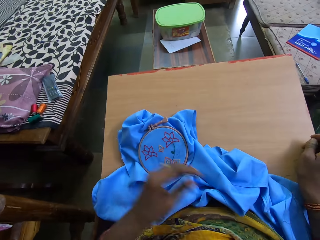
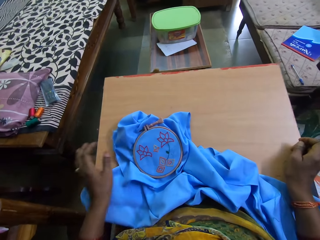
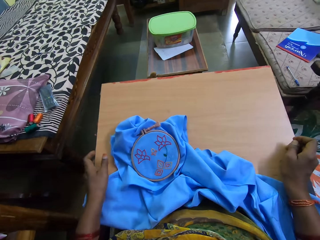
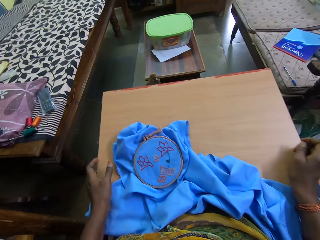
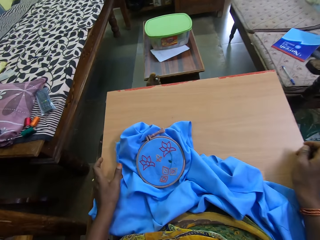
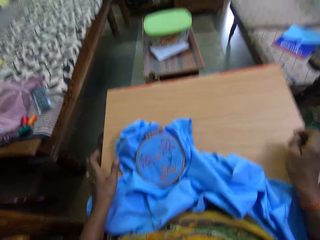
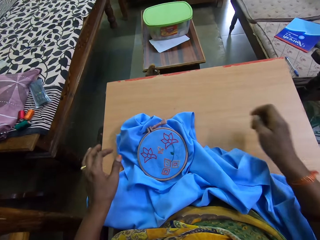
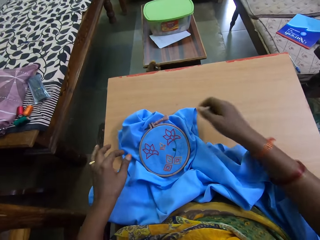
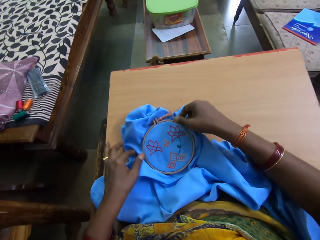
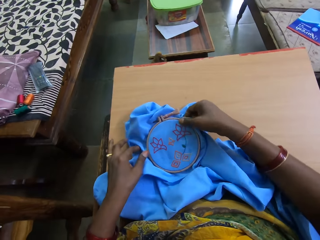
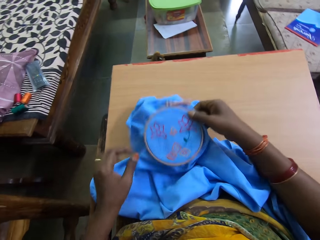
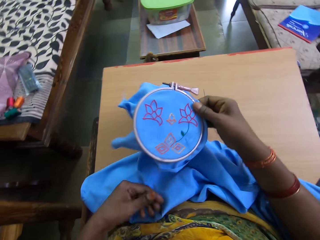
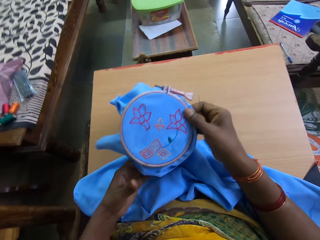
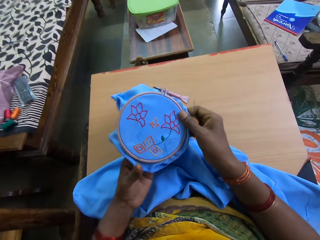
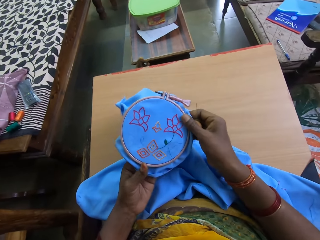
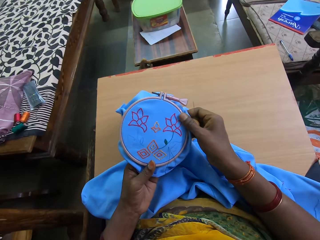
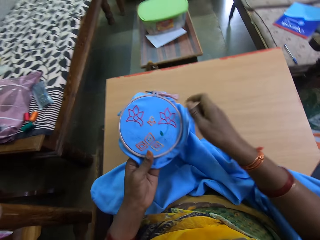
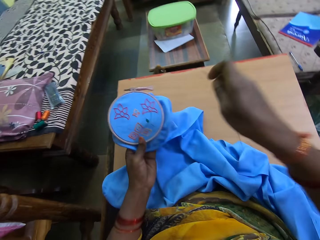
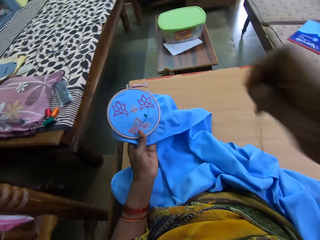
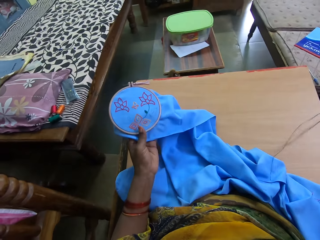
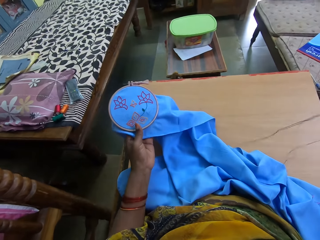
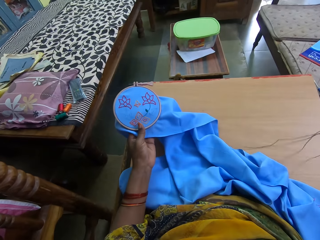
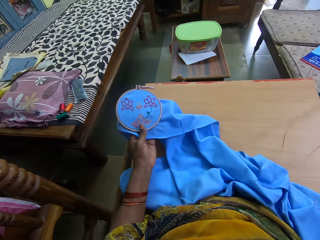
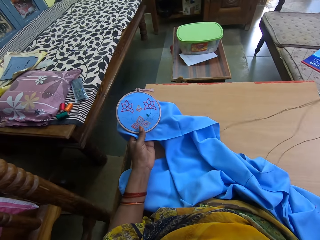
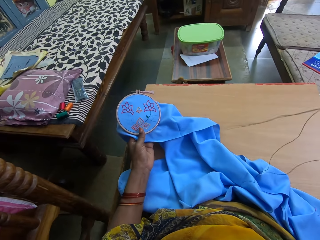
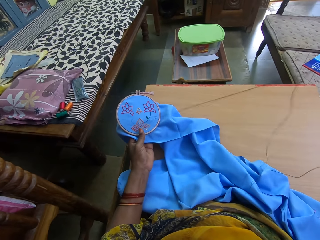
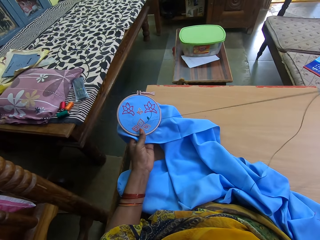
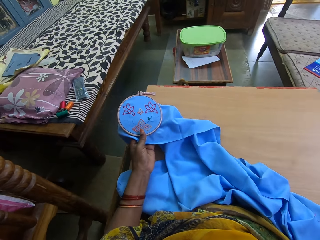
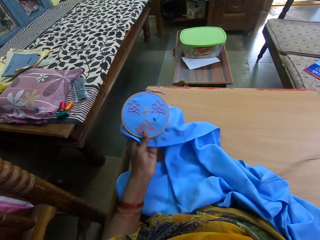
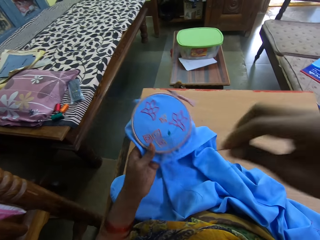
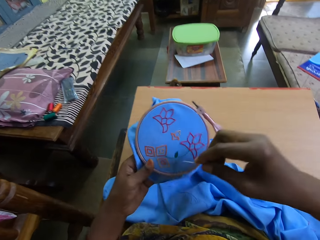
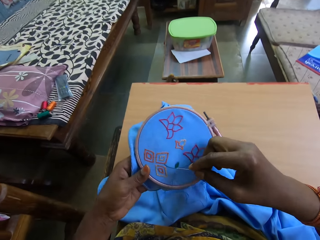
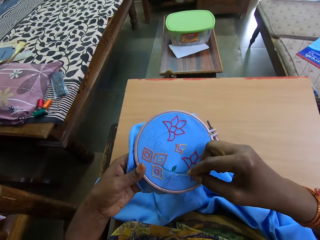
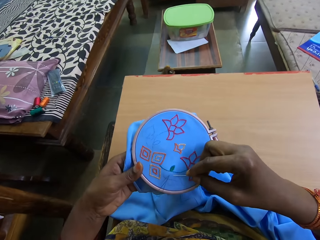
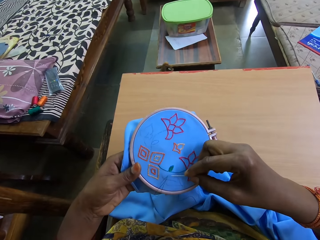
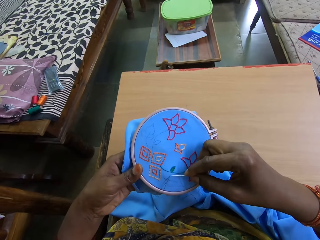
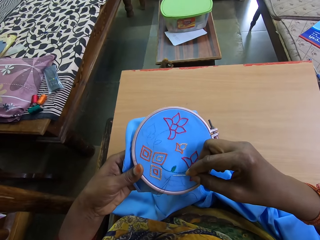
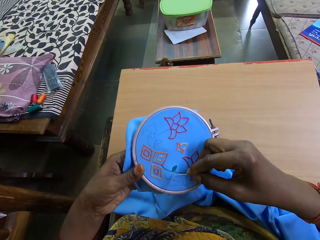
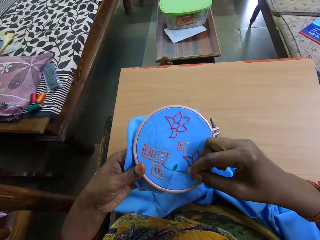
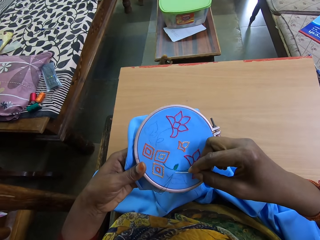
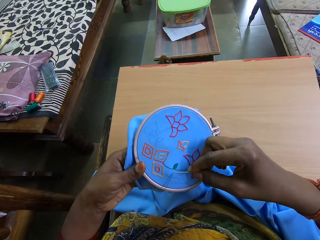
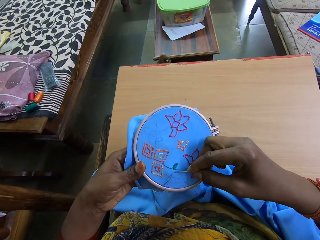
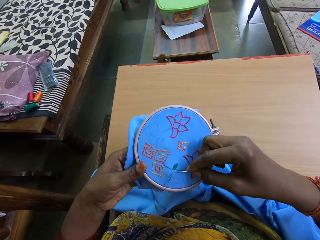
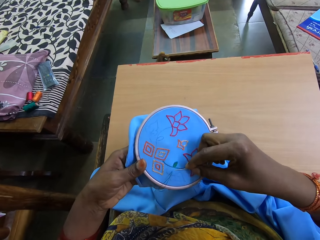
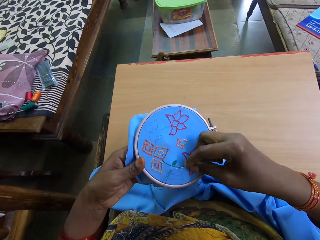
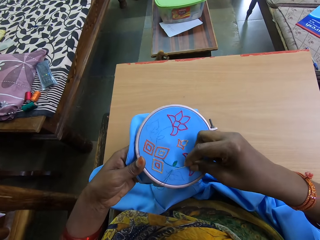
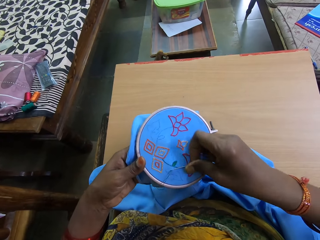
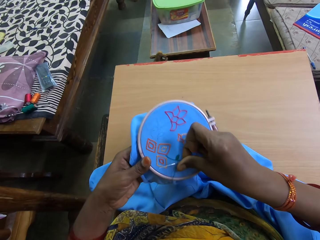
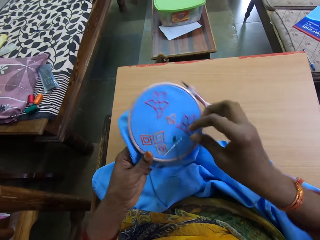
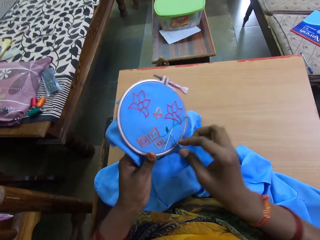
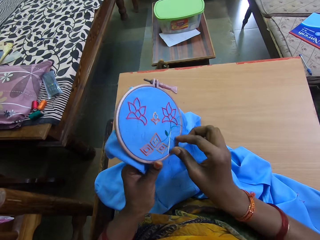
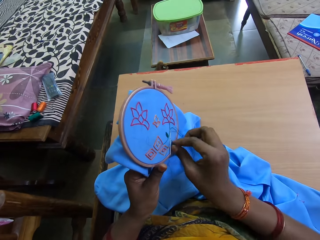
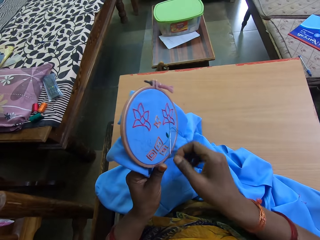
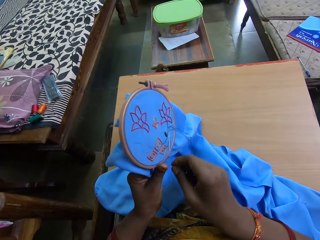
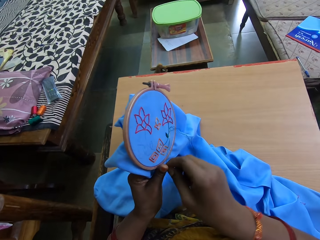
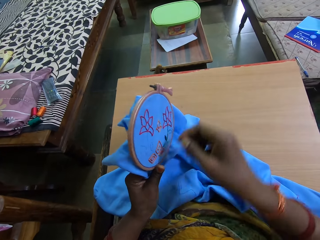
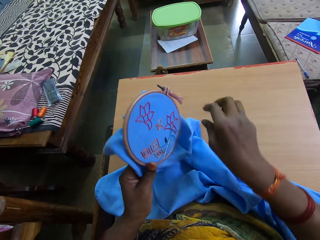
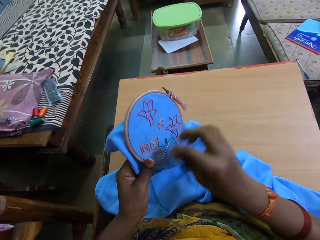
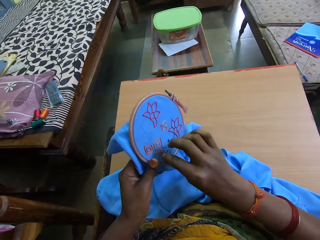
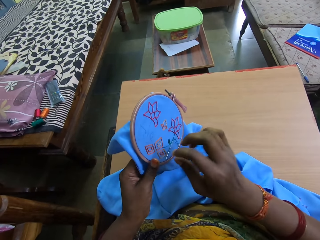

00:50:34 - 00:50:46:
The camera wearer picks up the embroidery hoop from the table with her right hand. She passes the embroidery hoop from her right hand to her left hand. She holds the fabric with her left hand. She pulls the needle and thread from the fabric on the hoop with her right hand. She embroiders the fabric on the hoop with the needle and thread in her right hand.

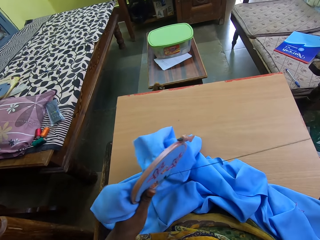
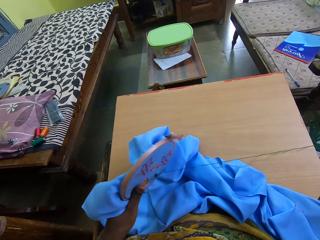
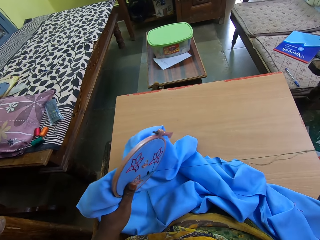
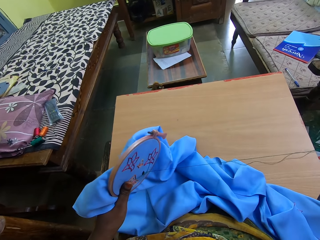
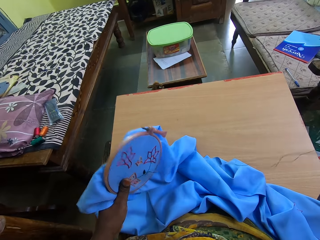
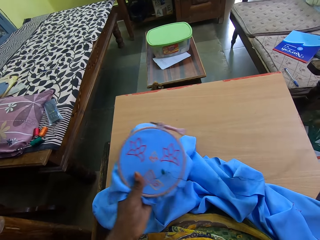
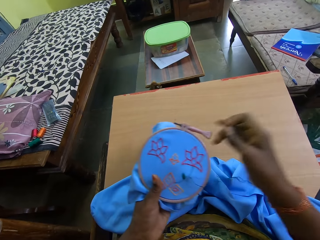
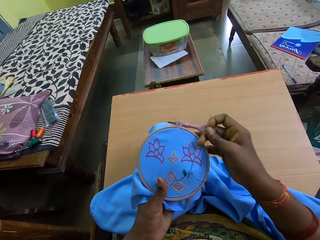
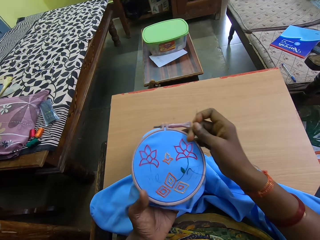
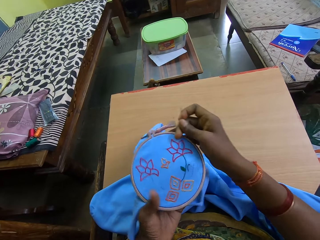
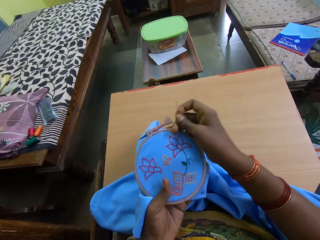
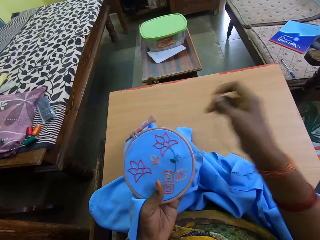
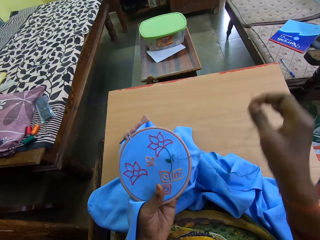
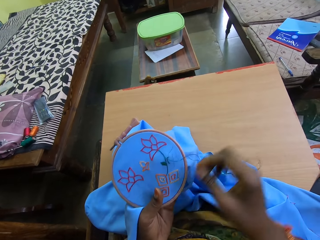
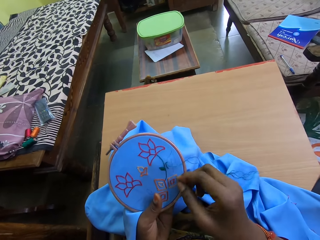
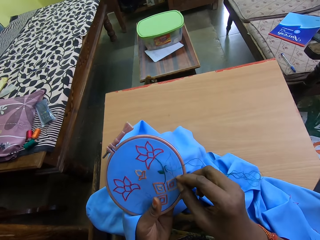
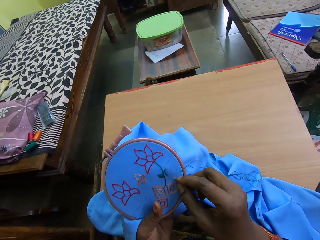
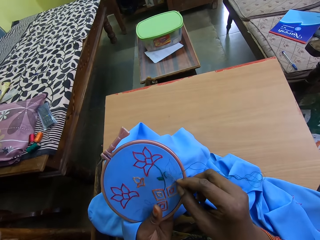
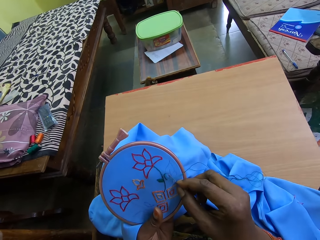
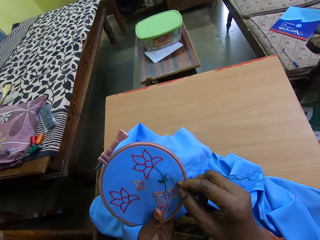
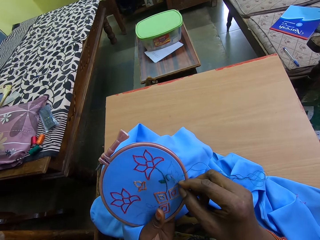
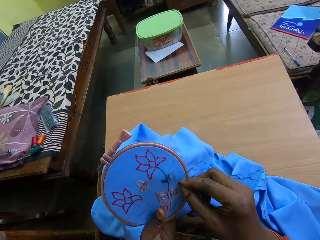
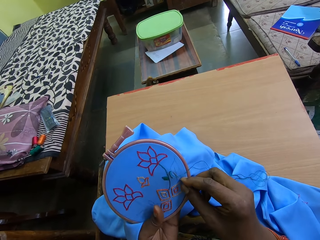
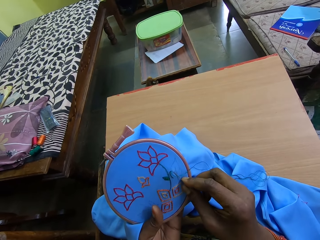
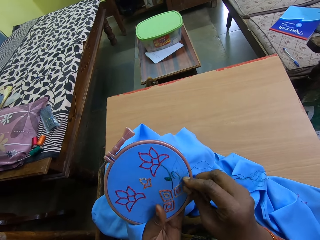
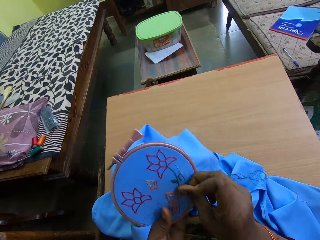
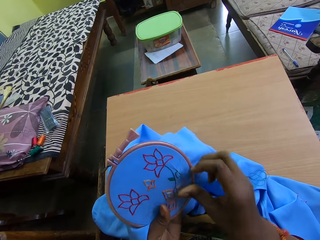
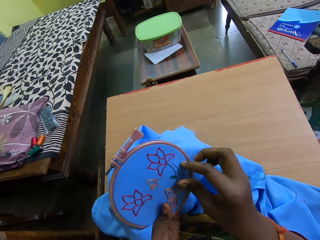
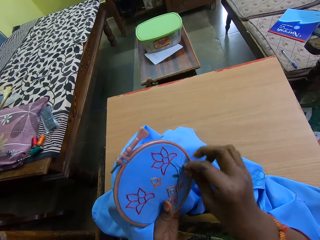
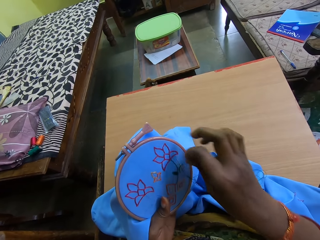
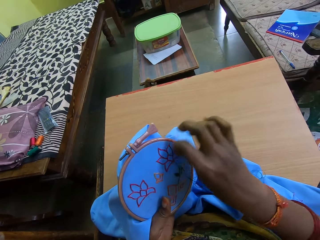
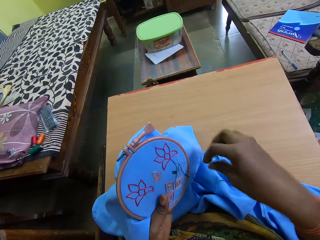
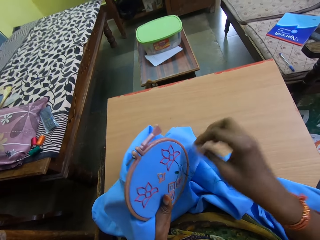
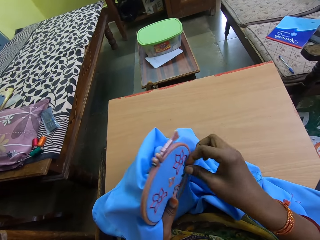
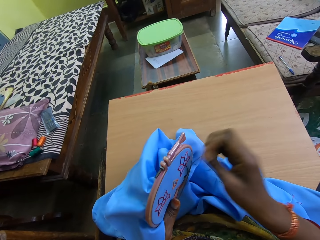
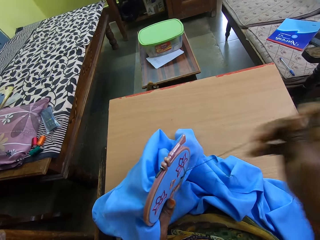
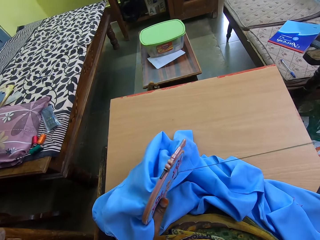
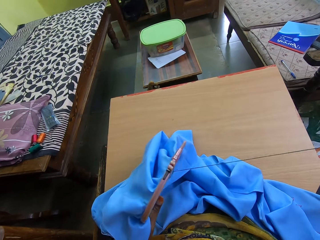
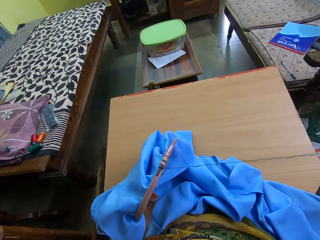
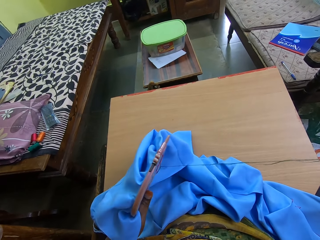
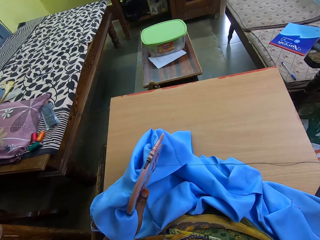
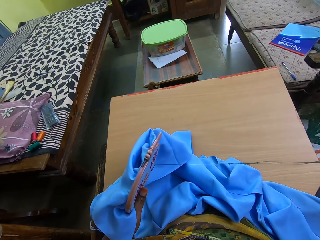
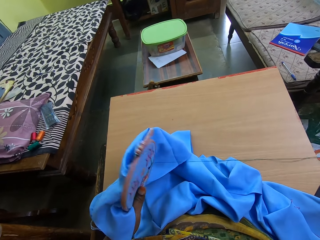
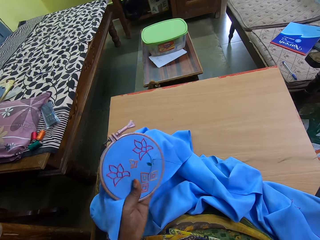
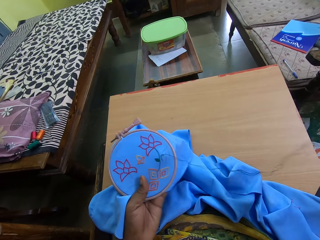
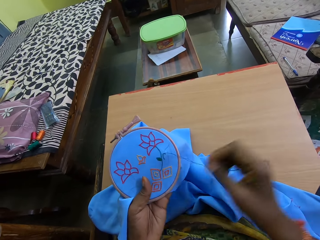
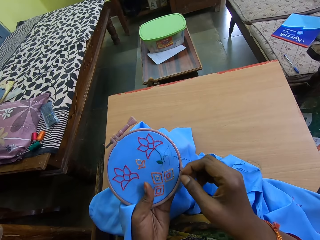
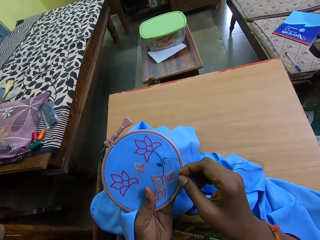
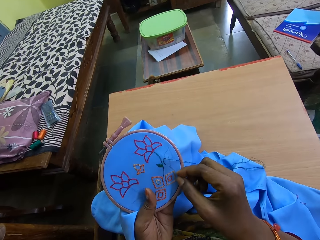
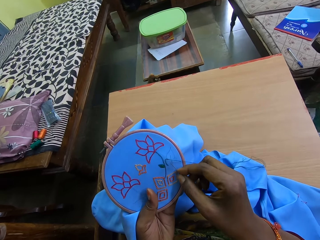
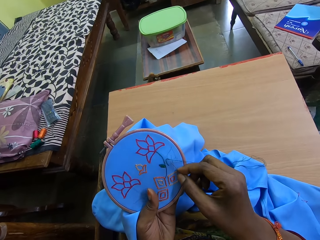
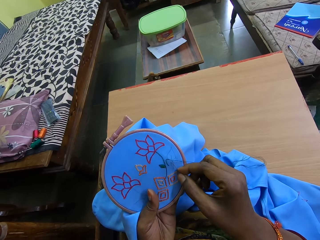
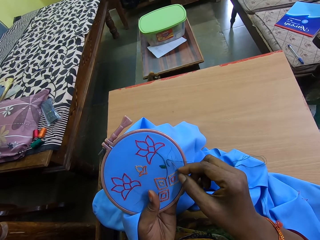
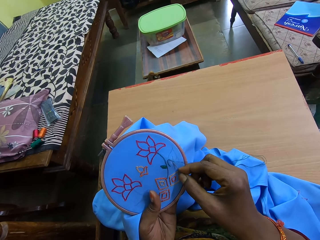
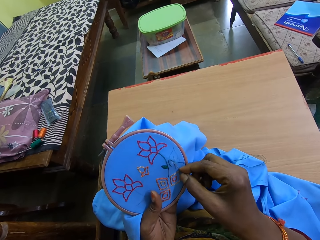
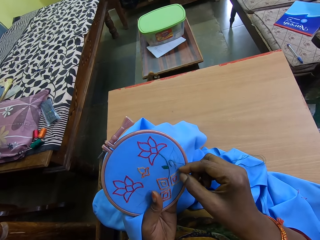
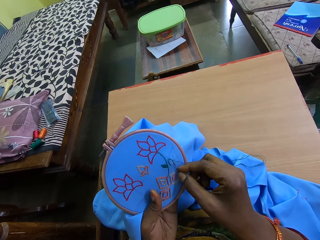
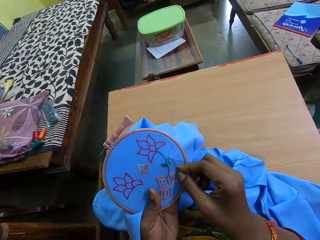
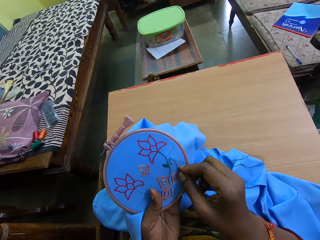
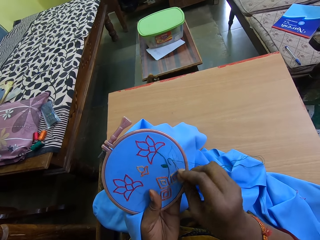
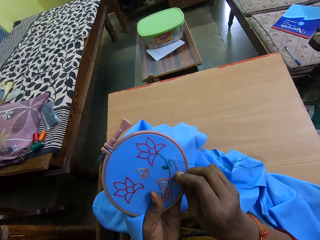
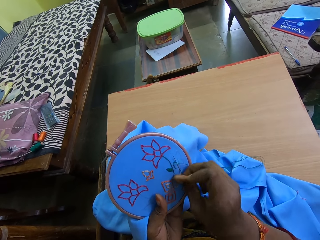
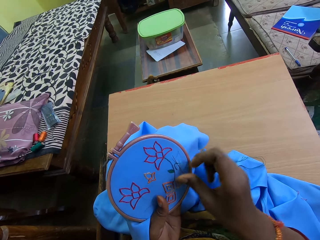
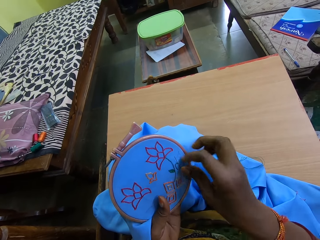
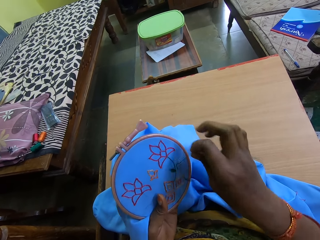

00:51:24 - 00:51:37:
The camera wearer turns the embroidery hoop with both hands. She embroiders the fabric on the hoop with the needle and thread in her right hand.
